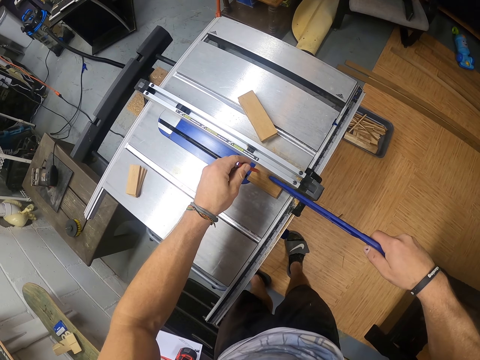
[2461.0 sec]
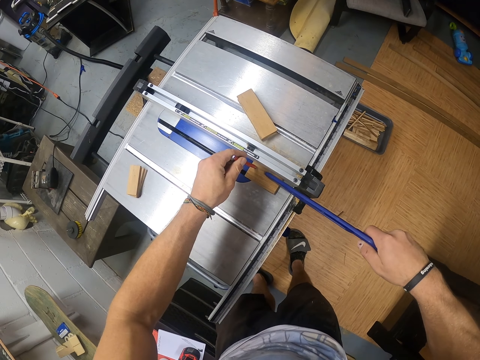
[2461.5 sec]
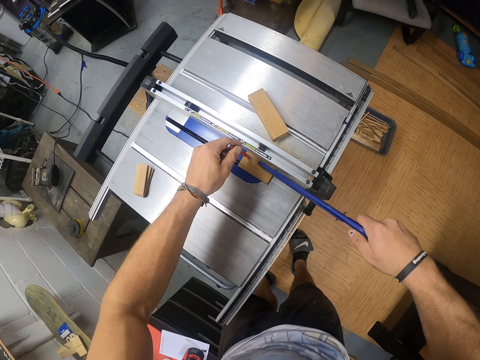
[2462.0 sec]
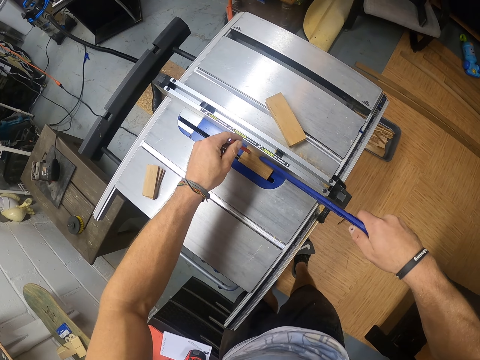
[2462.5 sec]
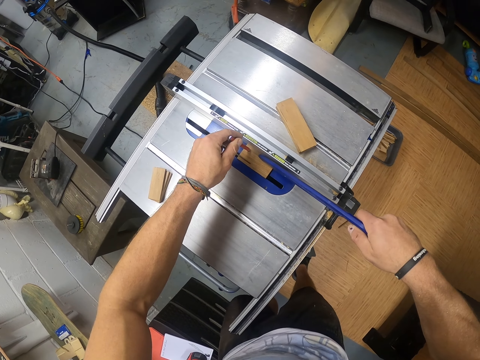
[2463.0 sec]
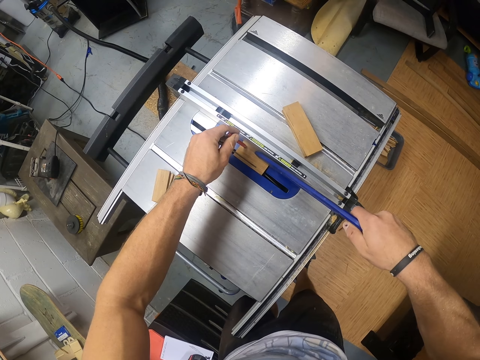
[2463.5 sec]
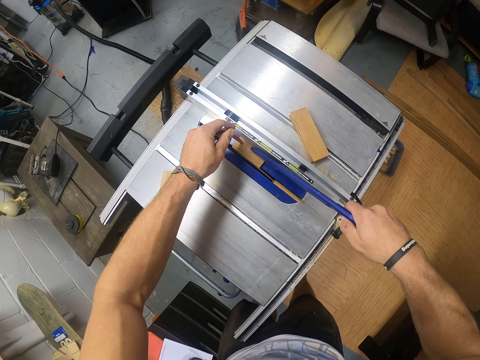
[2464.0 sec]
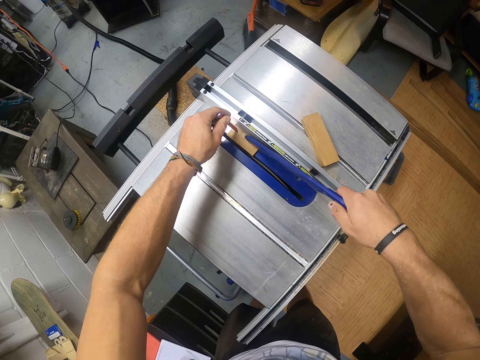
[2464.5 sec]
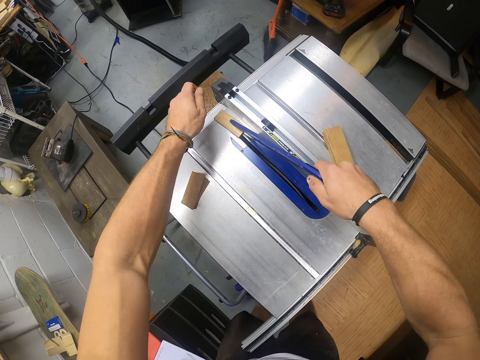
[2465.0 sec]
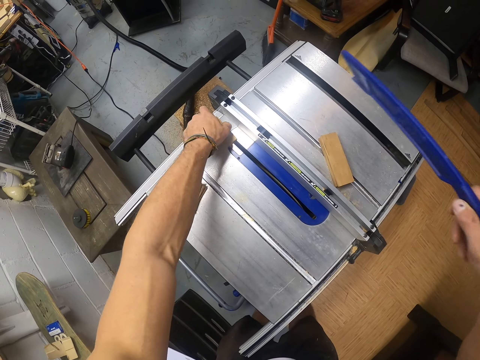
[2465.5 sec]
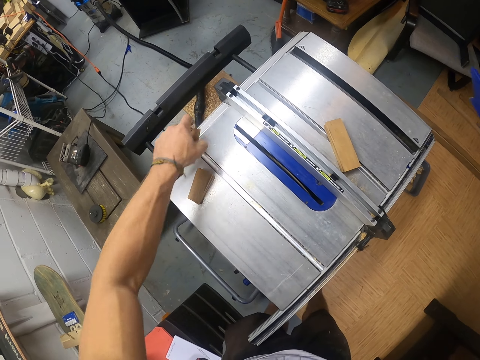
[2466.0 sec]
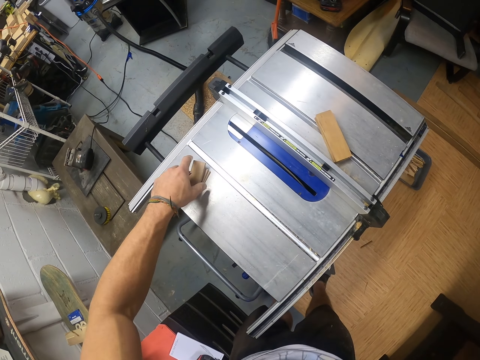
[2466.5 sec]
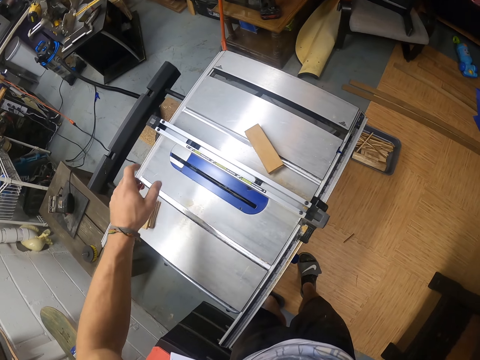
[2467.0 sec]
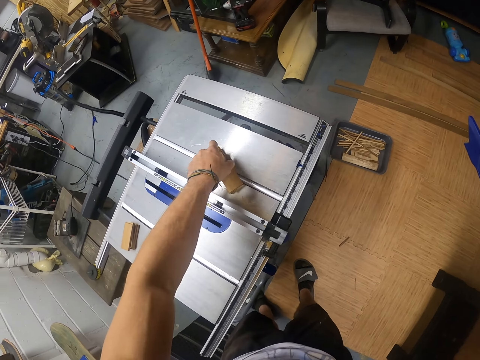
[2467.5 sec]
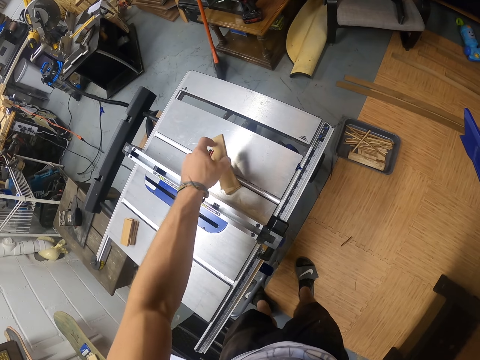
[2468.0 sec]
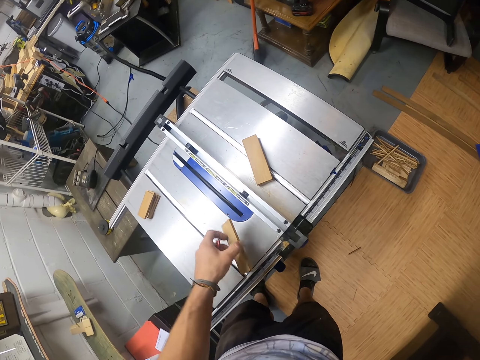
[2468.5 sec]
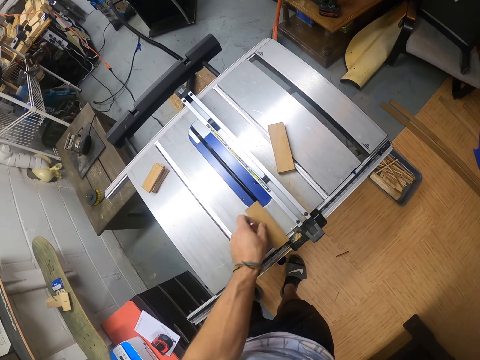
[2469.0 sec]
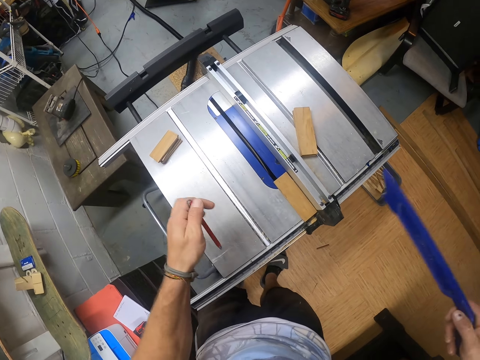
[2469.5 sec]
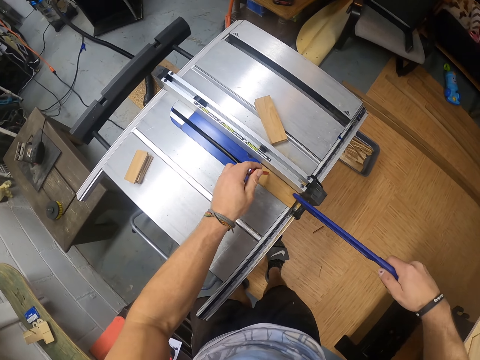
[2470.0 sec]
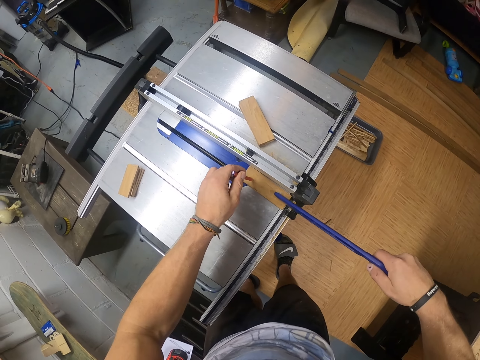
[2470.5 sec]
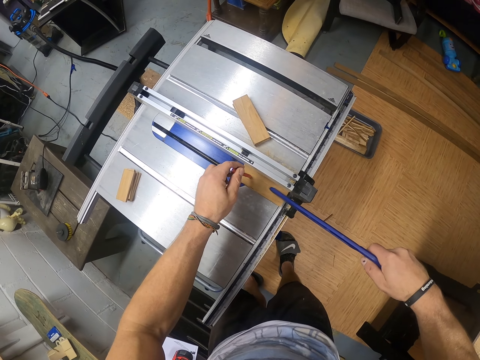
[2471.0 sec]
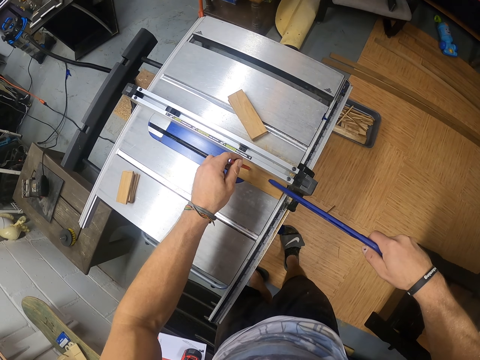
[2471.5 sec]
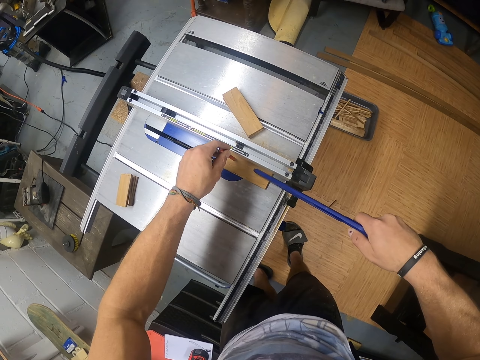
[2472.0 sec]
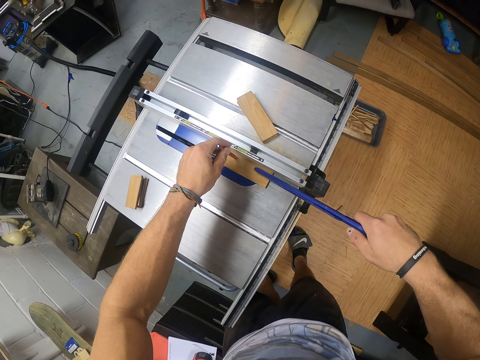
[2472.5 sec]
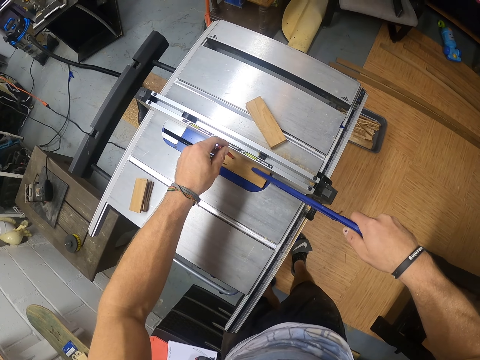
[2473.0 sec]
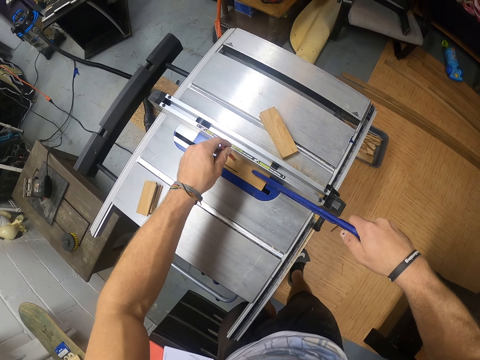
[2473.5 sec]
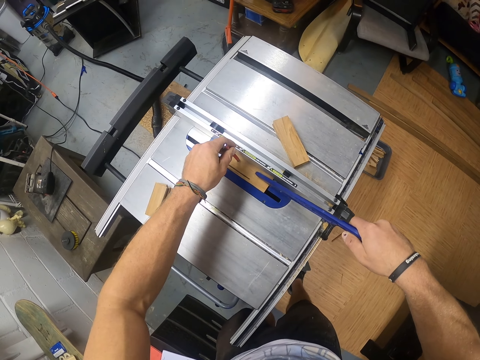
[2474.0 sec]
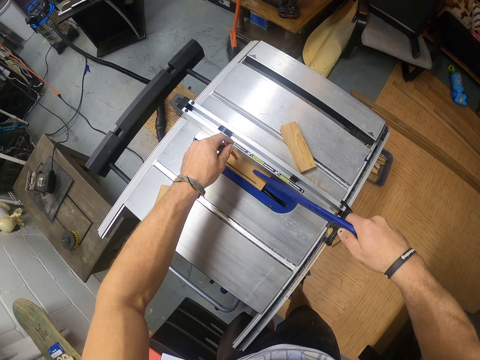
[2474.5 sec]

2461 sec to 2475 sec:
The camera wearer pushes the plank on the table saw with the pen and the push stick in both hands. He holds the piece of wood. He cuts the plank on the table saw with the pen and the push stick in both hands. He picks the plank from the table saw with his left hand. He drops the plank on the table saw with his left hand. He picks the plank from the table saw with his left hand. He drops the plank on the table saw with his left hand. He shifts the plank on the table saw with his left hand. He pushes the plank on the table saw with the pen and the push stick in both hands. He holds the piece of wood. He cuts the plank on the table saw with the pen and the push stick in both hands.

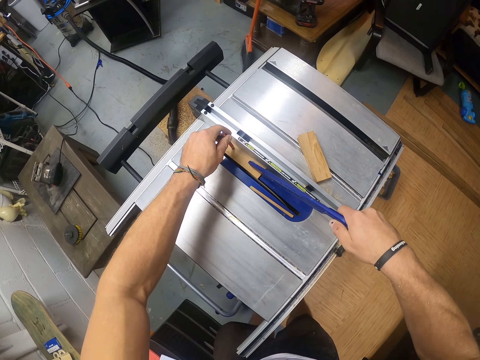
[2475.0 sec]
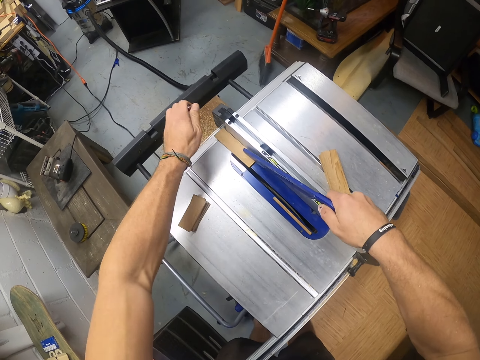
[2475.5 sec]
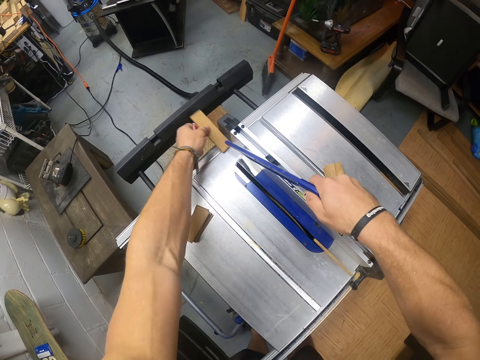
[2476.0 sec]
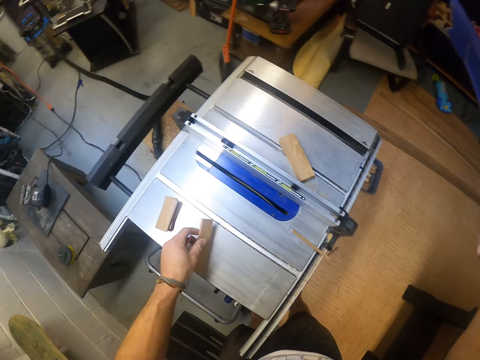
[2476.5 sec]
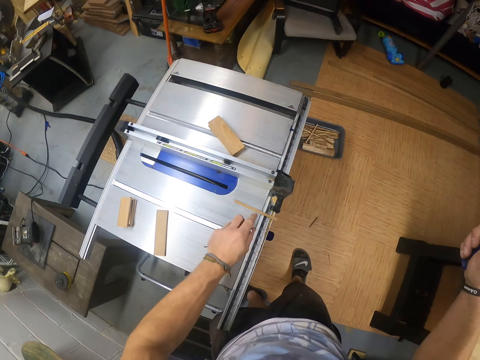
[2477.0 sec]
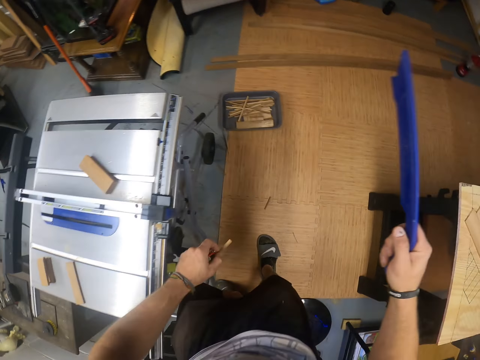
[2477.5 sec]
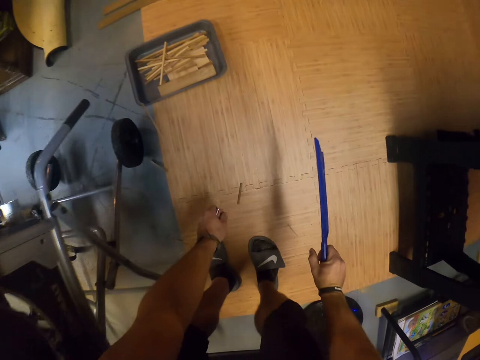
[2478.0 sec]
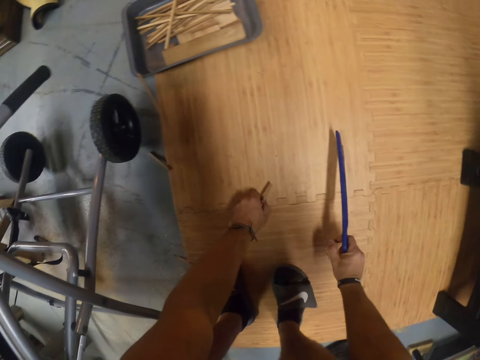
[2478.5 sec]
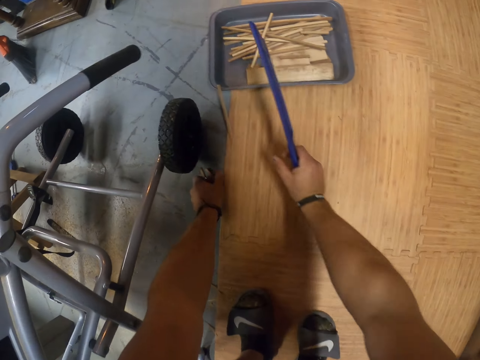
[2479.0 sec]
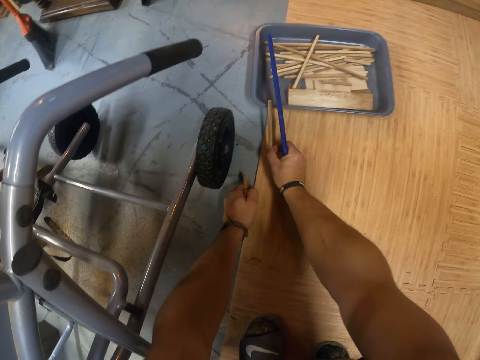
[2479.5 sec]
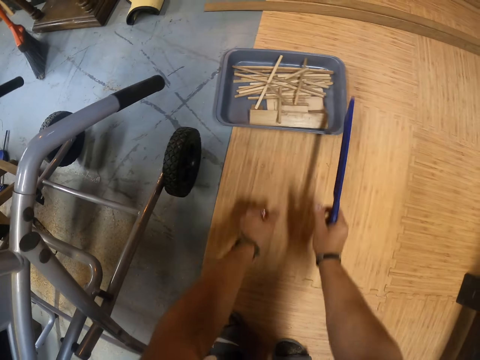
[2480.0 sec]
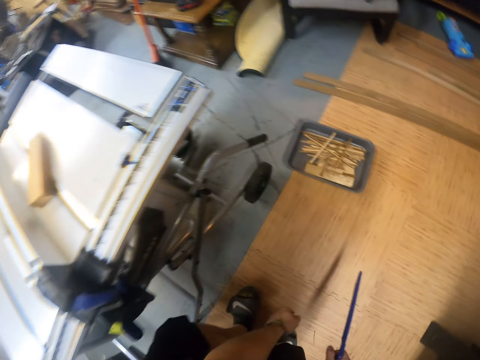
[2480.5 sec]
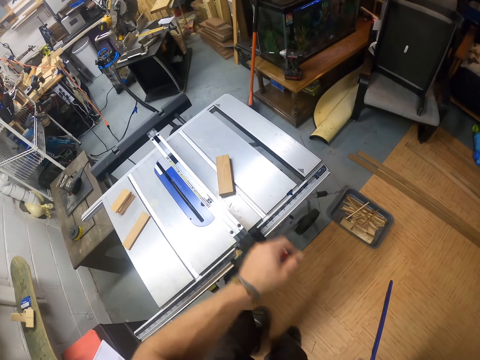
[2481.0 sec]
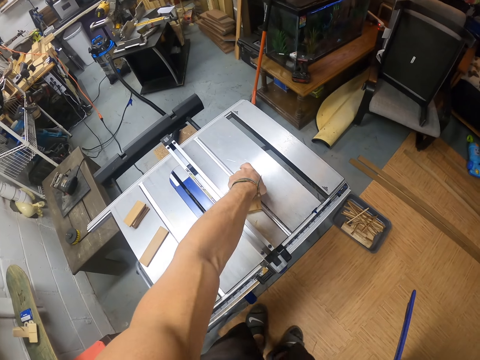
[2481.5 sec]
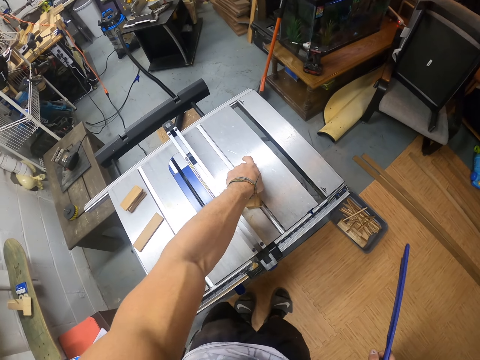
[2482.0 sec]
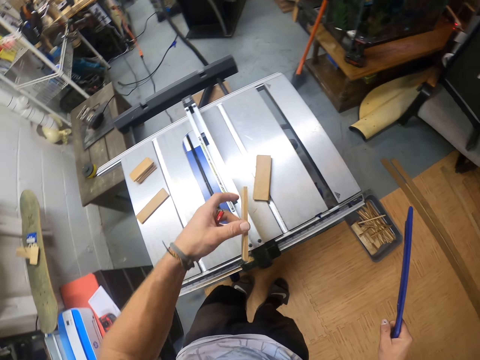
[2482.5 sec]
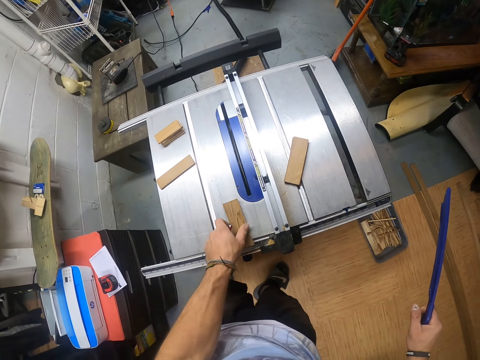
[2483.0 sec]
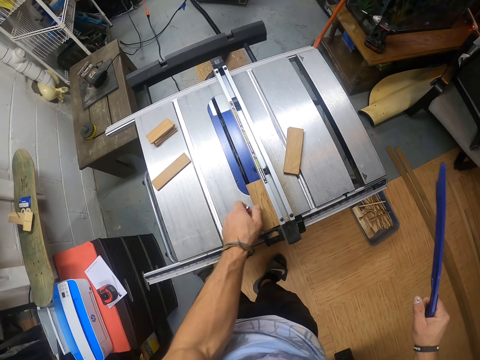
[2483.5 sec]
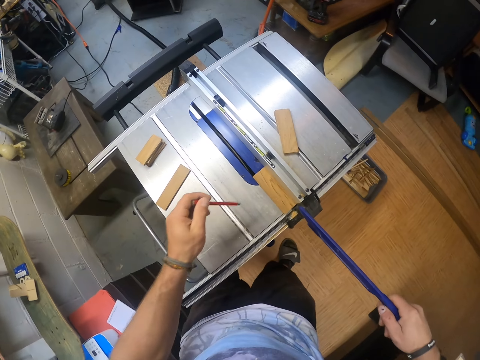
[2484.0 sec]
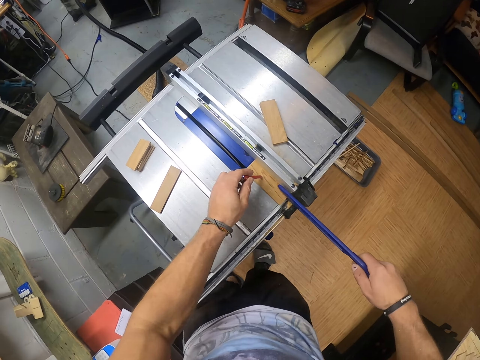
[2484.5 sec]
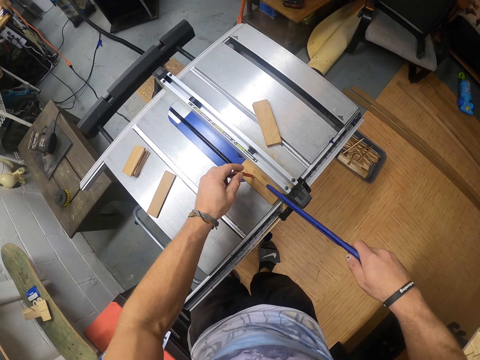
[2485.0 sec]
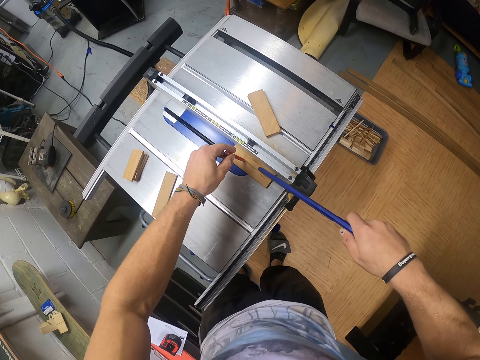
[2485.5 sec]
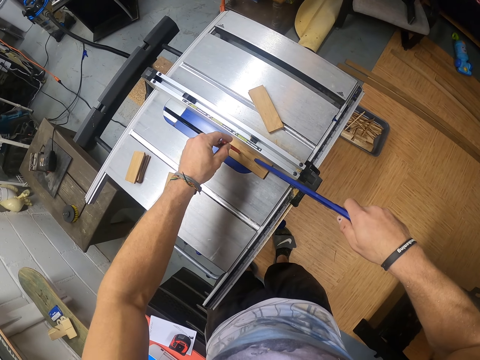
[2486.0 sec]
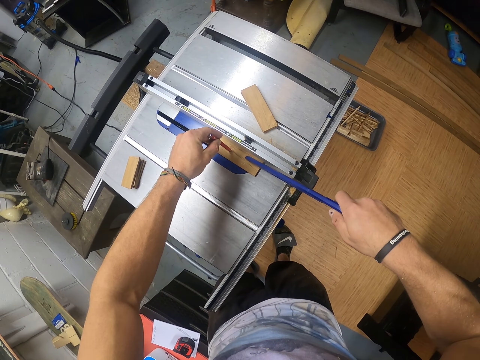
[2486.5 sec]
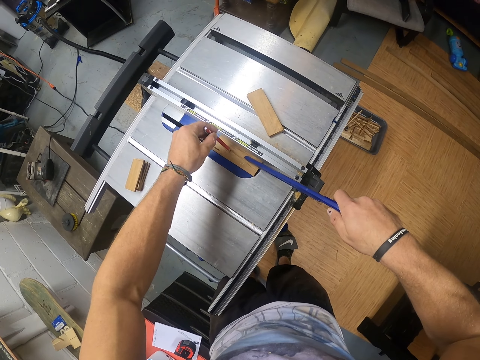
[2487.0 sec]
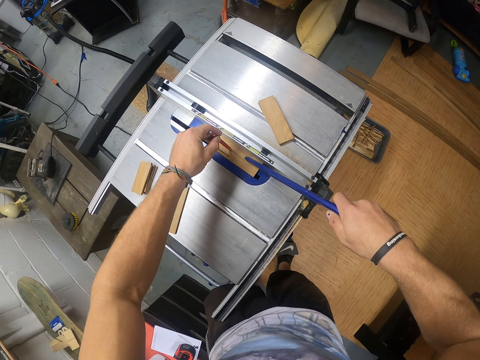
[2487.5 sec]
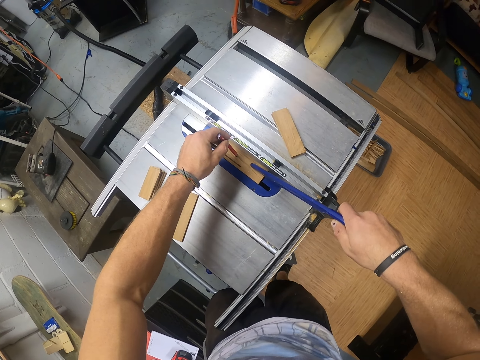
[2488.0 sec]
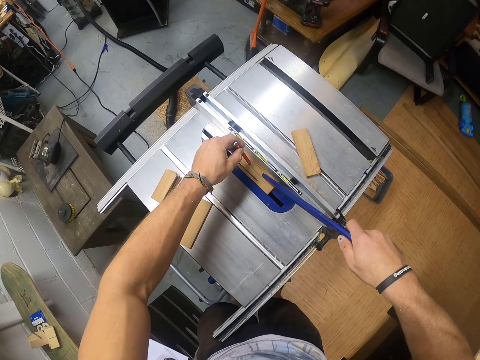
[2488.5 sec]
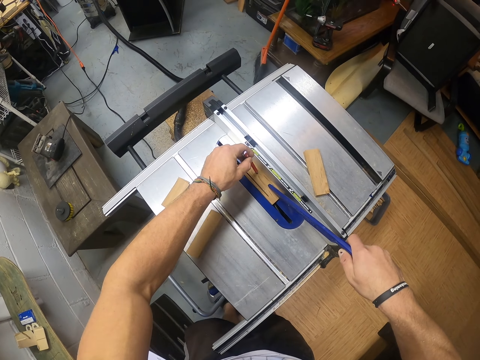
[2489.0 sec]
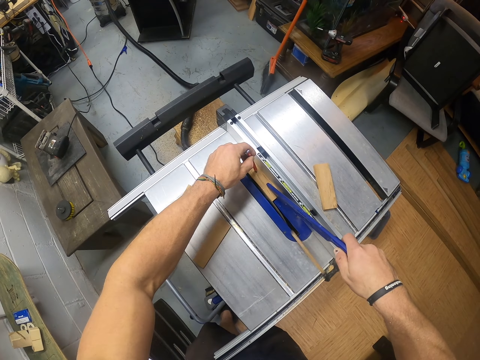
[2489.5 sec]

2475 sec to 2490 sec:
The camera wearer picks the plank from the table saw with his left hand. He drops the plank on the table saw with his left hand. He picks an offcut from the table saw with his left hand. He holds a piece of wood. He picks offcuts from the floor with both hands. He drops the offcuts in the pan on the floor with both hands. He picks a plank from the table saw with his left hand. He drops the plank on the table saw with his left hand. He shifts the plank on the table saw with his left hand. He pushes the plank on the table saw with the pen and the push stick in both hands. He holds the piece of wood. He cuts the plank on the table saw with the pen and the push stick in both hands.
